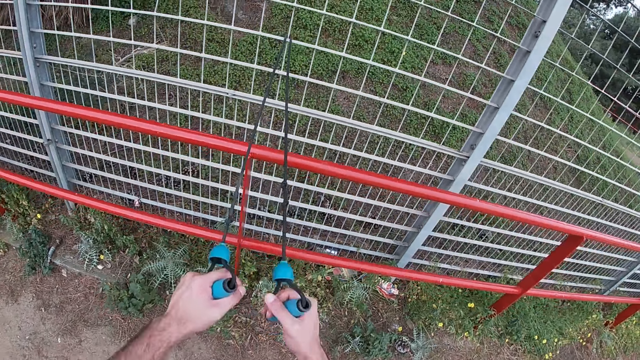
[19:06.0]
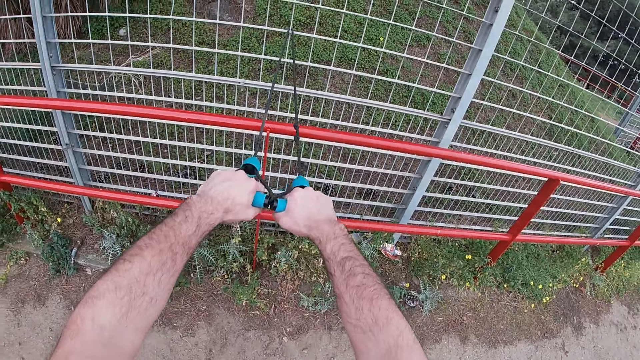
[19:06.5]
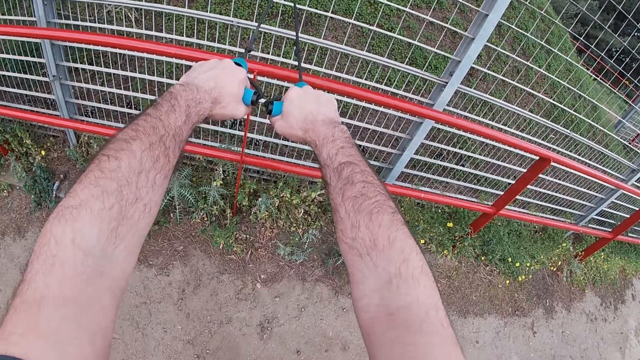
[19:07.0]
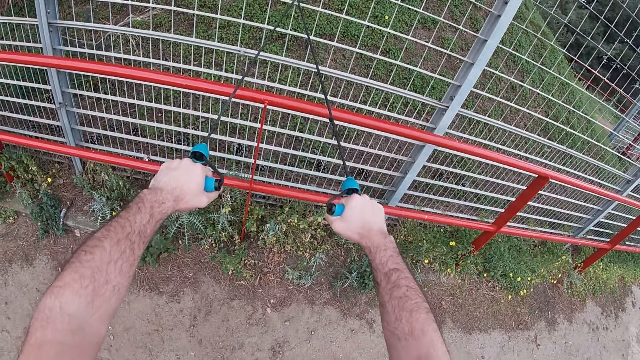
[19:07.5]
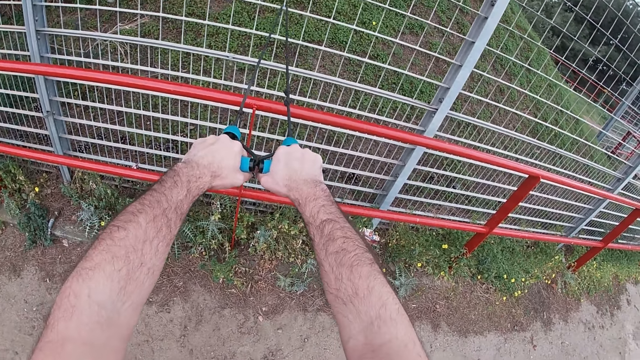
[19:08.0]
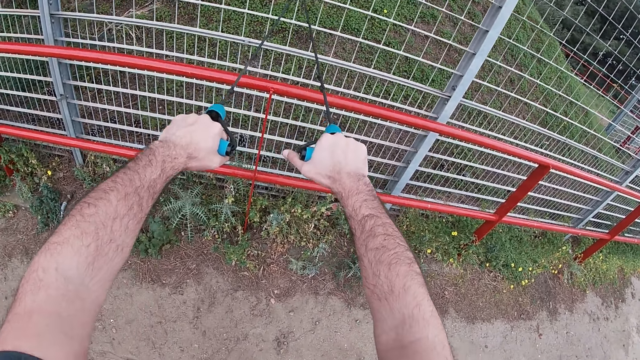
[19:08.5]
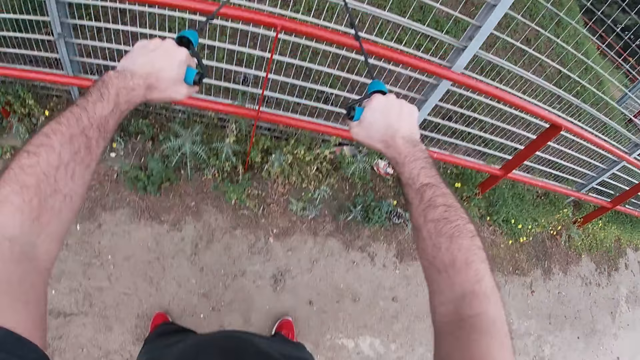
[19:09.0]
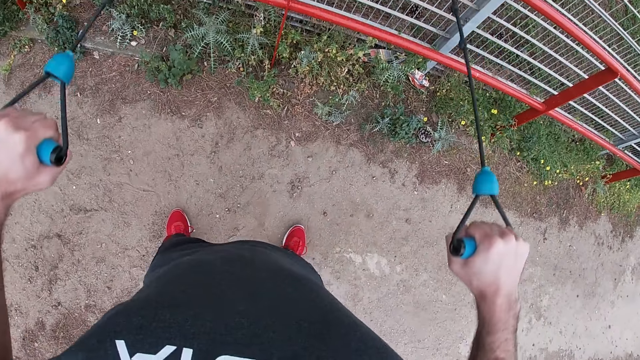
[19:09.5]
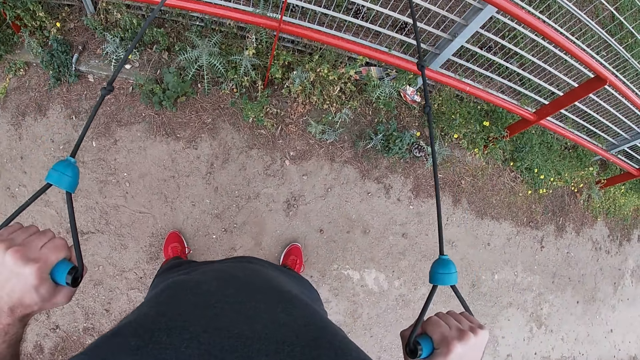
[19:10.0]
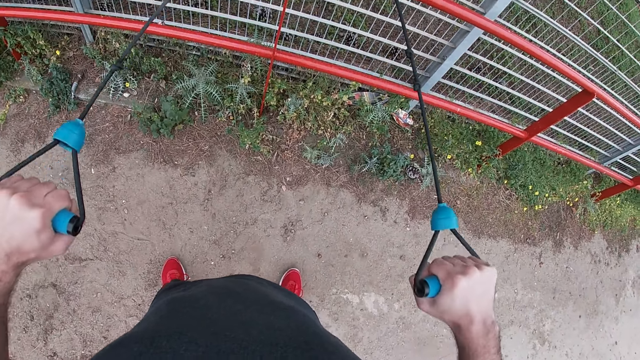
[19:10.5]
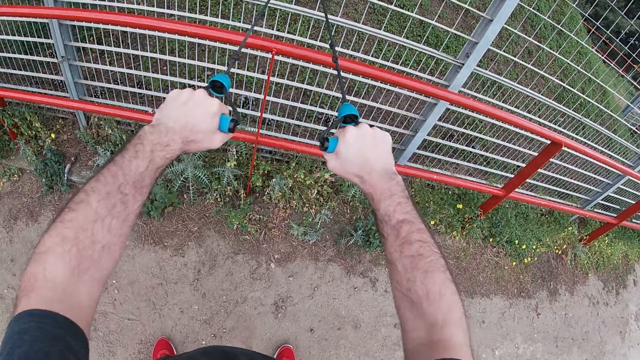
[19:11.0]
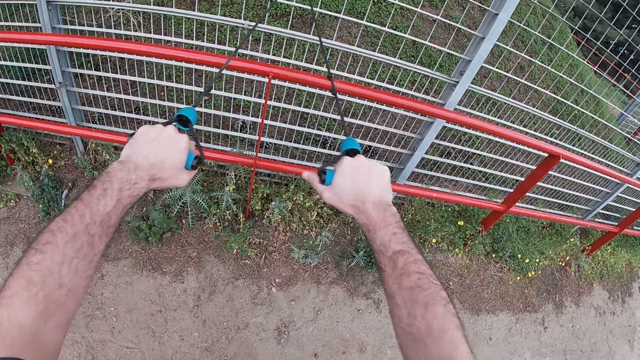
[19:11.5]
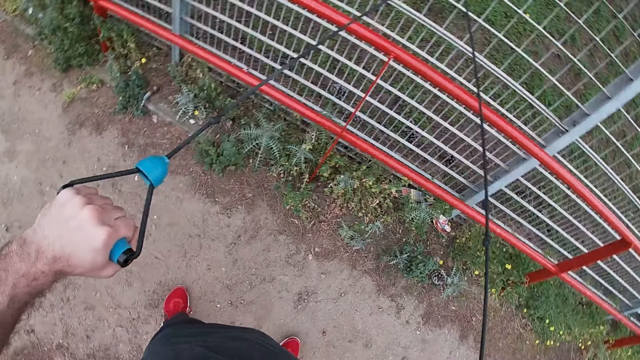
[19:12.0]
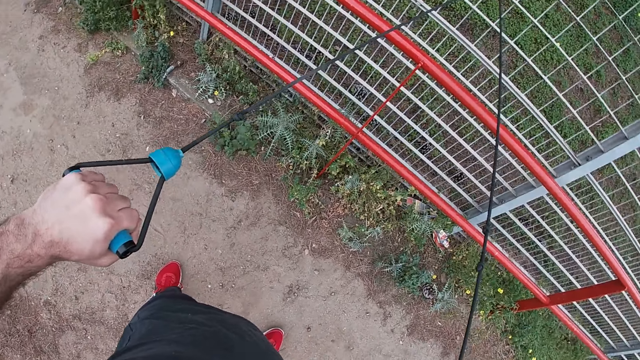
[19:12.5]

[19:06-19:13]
The camera wearer pulls the fitness resistance tube band with both hands.

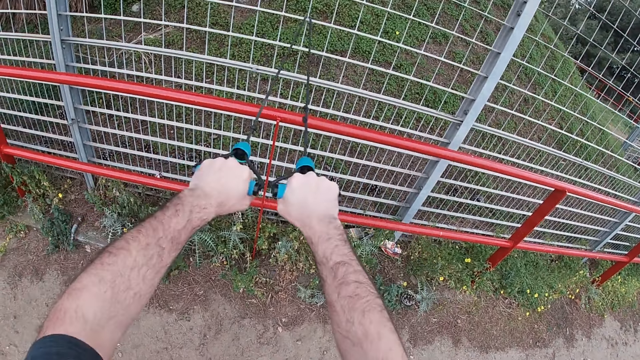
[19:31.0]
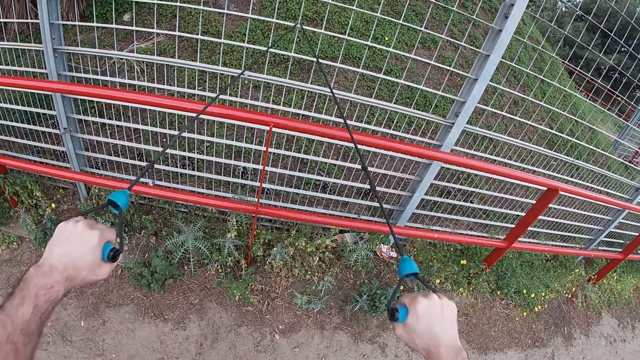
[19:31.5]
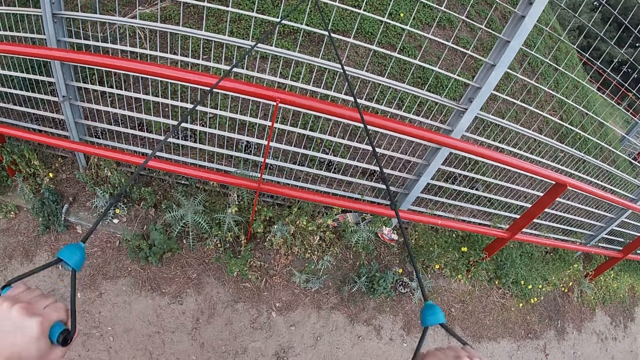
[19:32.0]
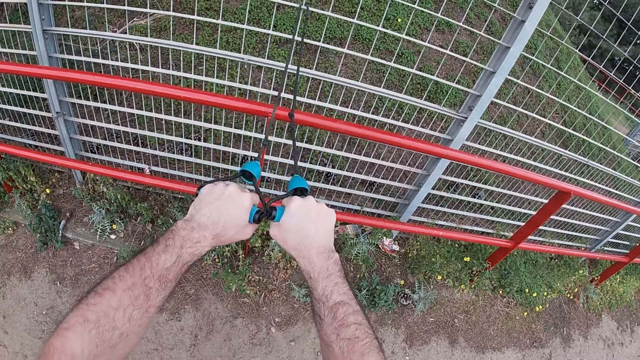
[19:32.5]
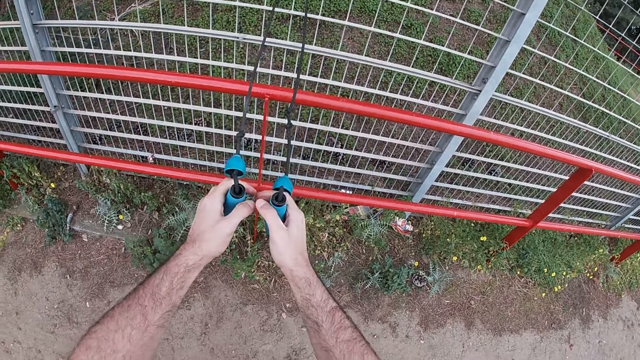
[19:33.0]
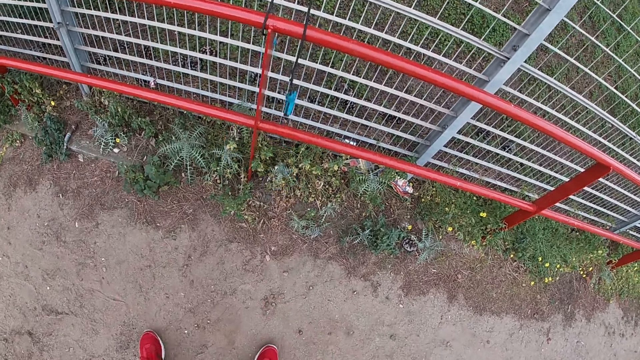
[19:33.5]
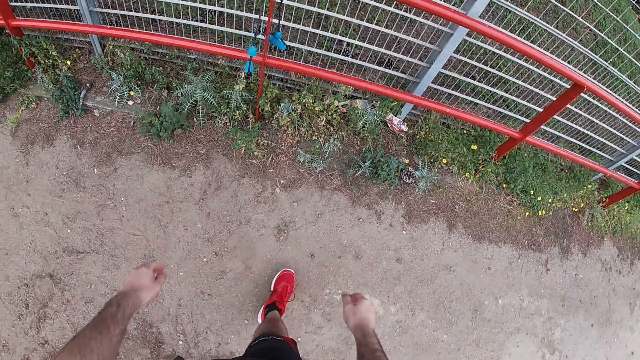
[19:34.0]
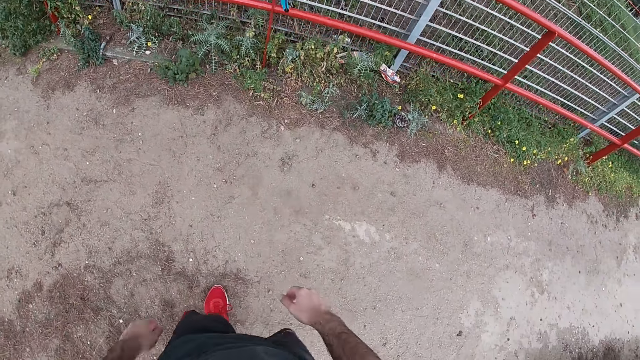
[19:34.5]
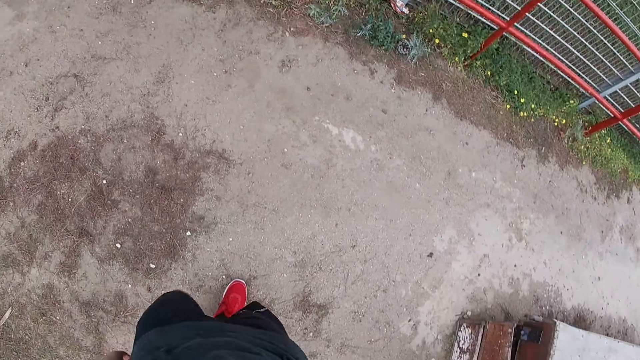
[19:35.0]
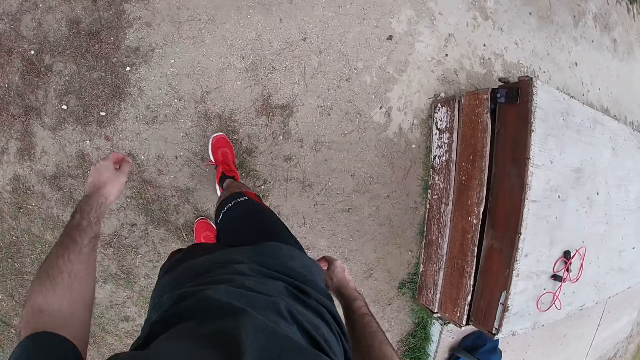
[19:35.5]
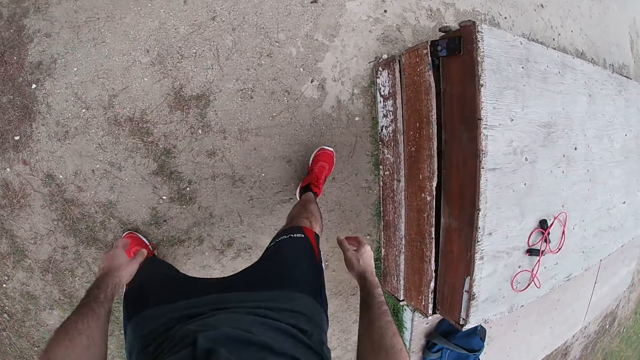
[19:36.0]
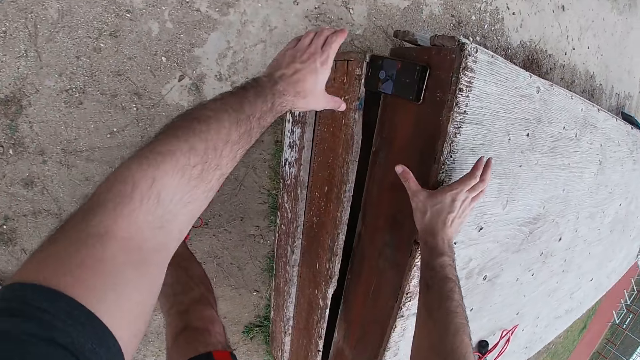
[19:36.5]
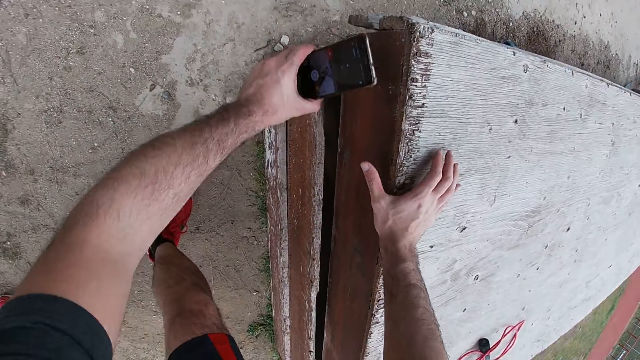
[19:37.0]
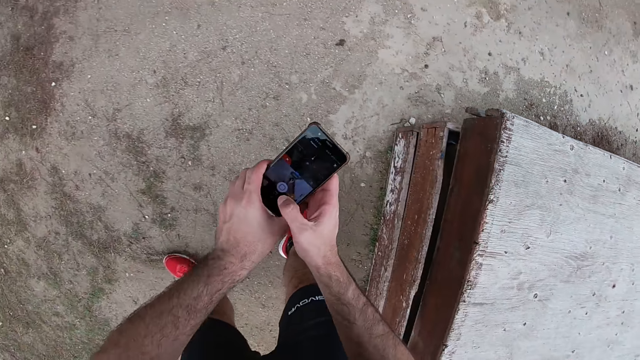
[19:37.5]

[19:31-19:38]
The camera wearer releases the fitness resistance tube band from his hands. He moves backwards. He picks up a phone from the side of a bench with his left hand.
